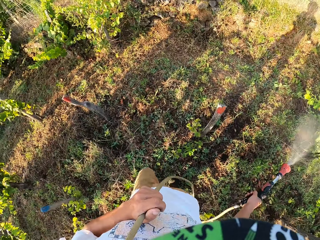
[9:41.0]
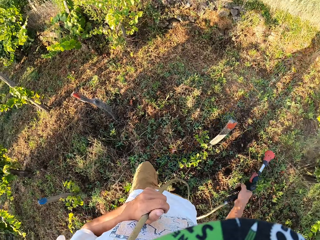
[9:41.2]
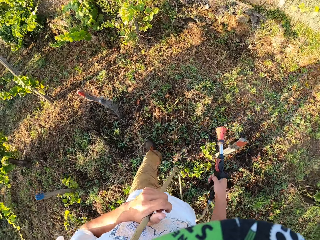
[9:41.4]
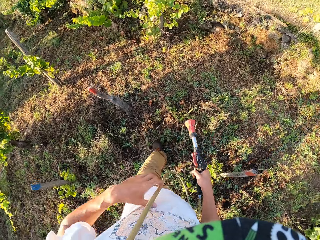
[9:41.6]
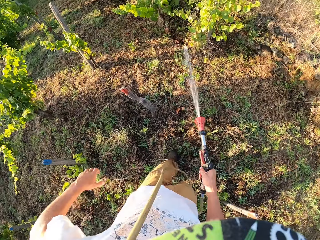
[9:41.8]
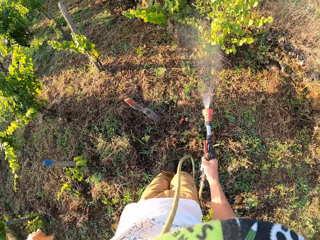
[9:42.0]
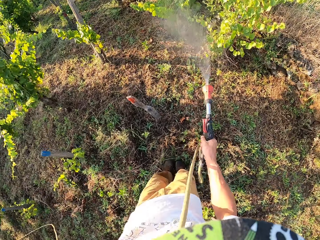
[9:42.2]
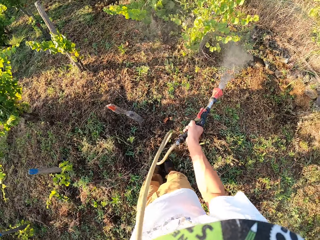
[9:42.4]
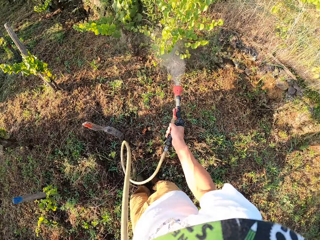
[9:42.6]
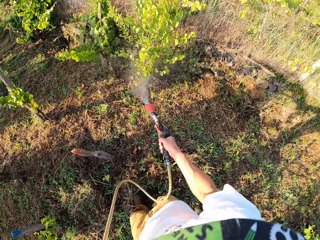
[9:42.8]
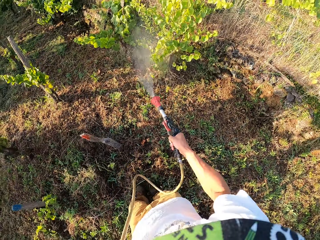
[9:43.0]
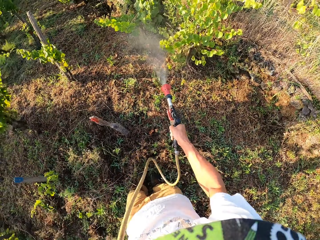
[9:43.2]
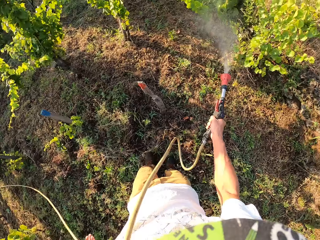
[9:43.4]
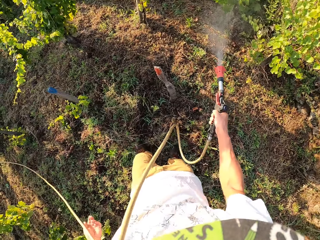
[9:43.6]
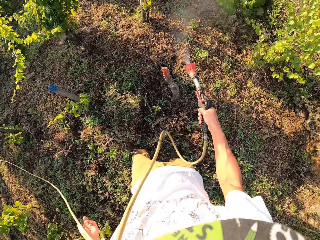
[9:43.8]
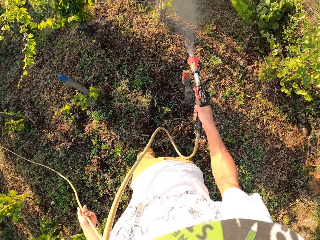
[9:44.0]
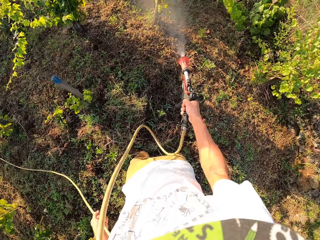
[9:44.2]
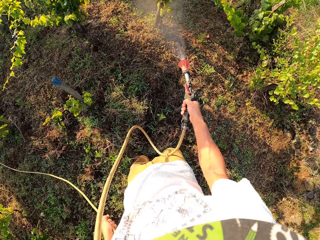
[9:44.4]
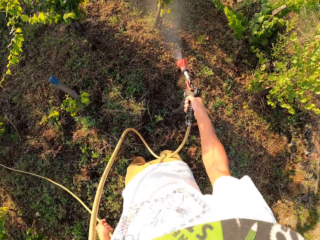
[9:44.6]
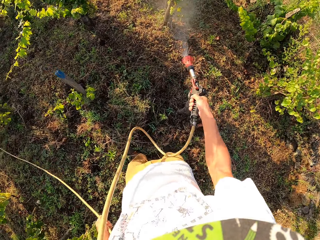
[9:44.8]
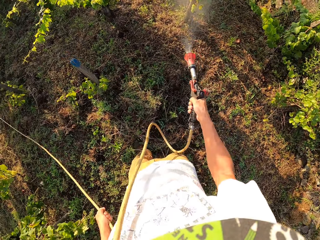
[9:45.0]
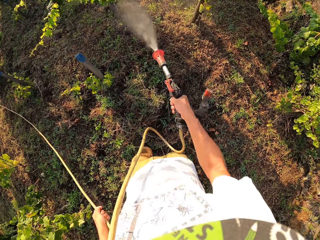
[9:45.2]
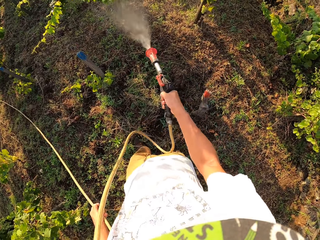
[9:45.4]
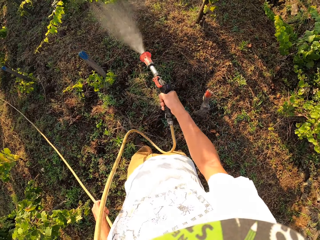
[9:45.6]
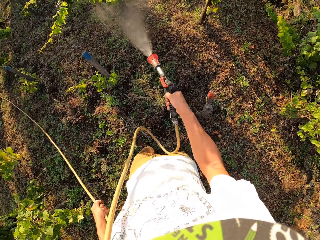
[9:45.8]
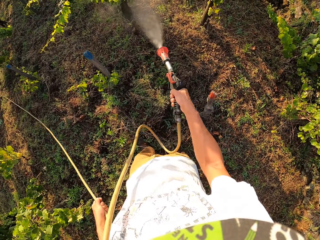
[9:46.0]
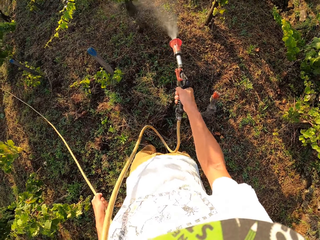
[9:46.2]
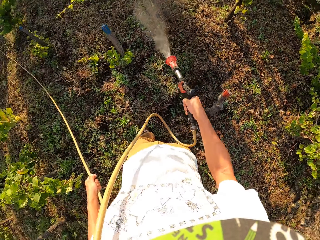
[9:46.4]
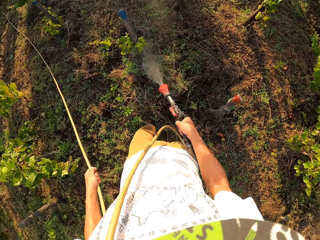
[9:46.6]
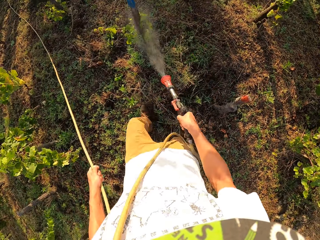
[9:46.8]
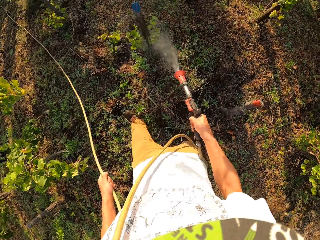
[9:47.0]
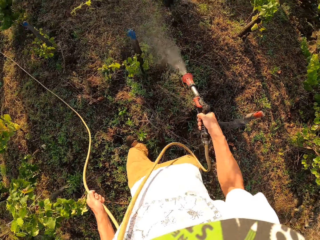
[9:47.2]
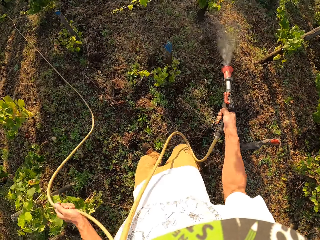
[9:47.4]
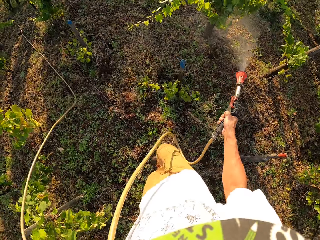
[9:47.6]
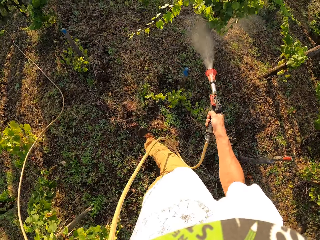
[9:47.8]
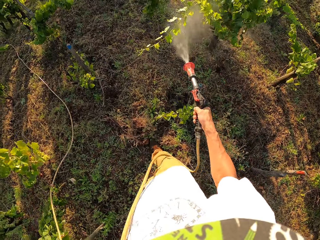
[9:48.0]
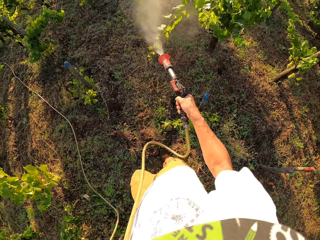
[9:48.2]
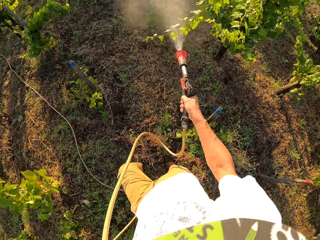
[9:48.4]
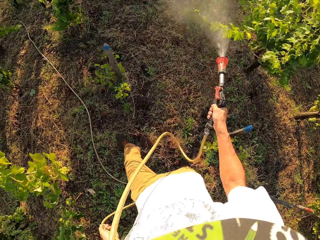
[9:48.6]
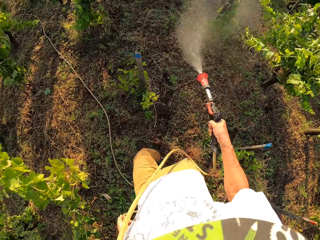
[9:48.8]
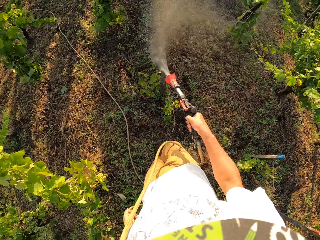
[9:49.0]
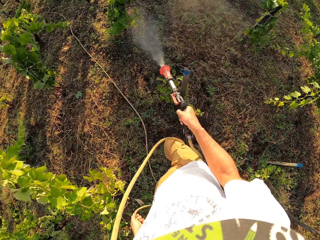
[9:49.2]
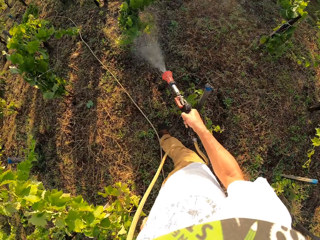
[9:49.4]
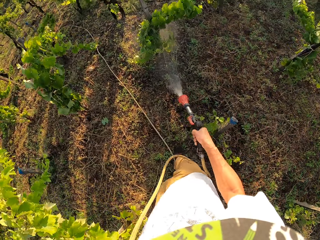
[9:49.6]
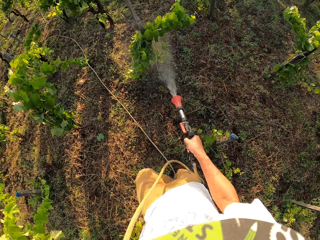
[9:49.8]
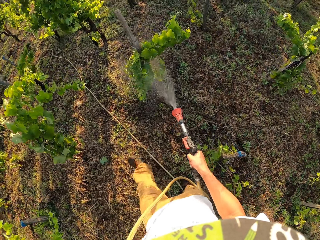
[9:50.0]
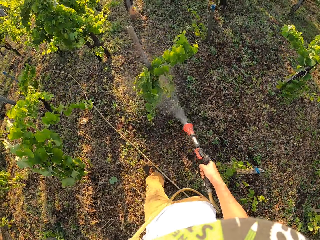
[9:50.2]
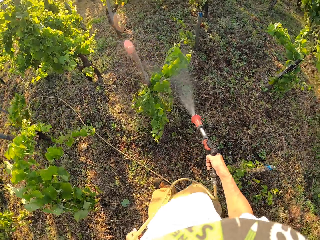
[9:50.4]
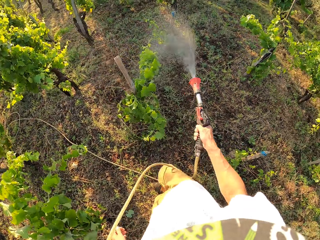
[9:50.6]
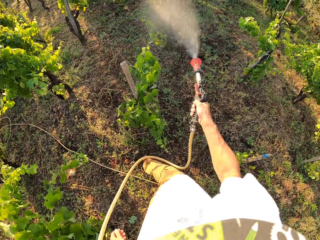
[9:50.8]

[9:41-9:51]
The camera wearer switches off the water spray gun. He switches on the water spray gun. He removes his left hand from the hose. He holds the hose with his left hand.

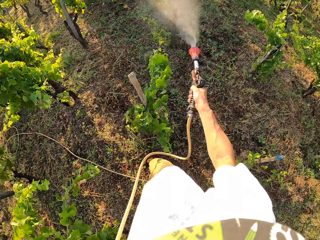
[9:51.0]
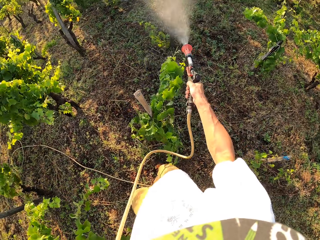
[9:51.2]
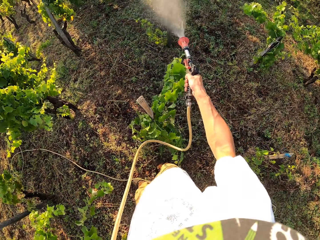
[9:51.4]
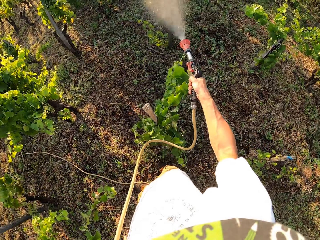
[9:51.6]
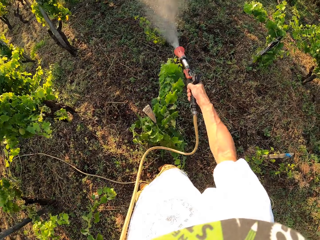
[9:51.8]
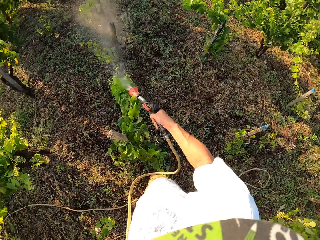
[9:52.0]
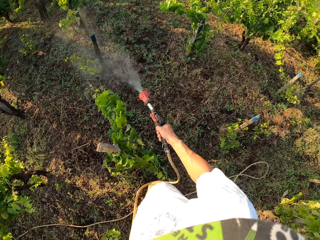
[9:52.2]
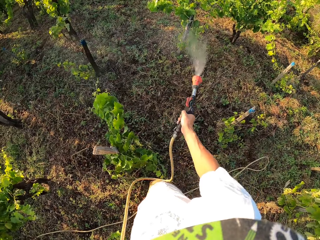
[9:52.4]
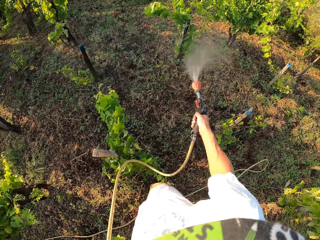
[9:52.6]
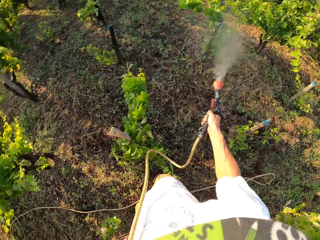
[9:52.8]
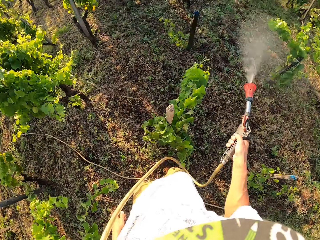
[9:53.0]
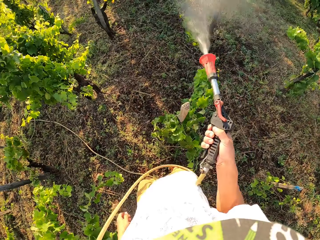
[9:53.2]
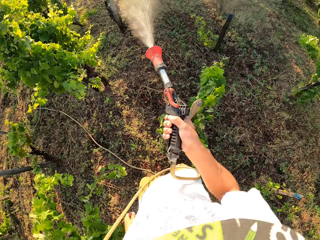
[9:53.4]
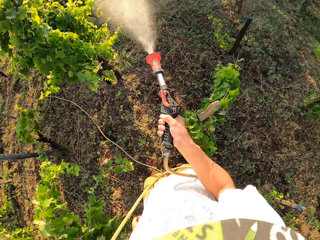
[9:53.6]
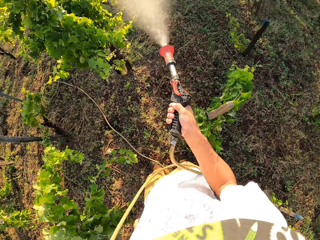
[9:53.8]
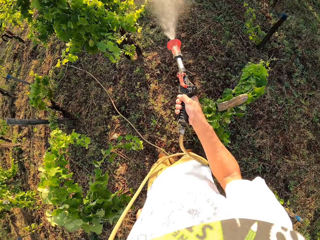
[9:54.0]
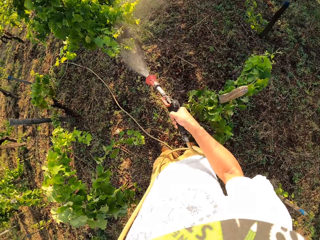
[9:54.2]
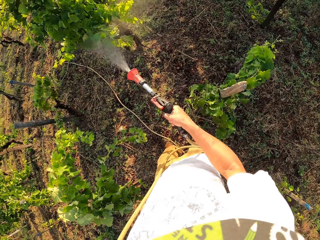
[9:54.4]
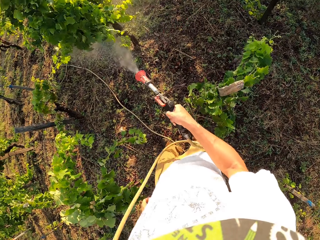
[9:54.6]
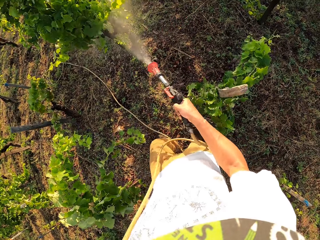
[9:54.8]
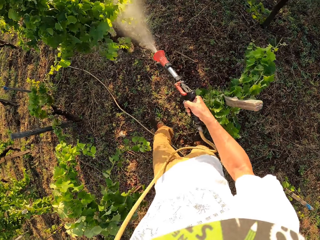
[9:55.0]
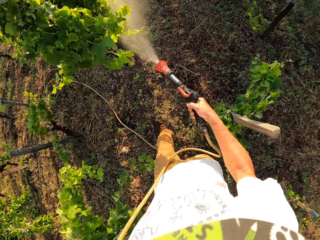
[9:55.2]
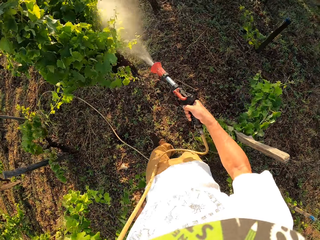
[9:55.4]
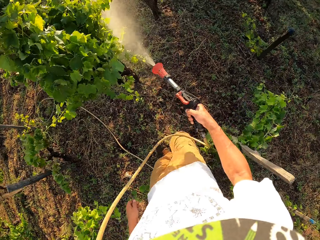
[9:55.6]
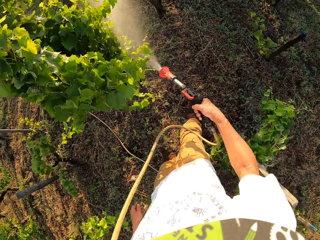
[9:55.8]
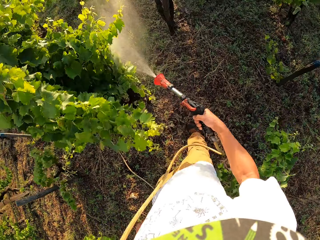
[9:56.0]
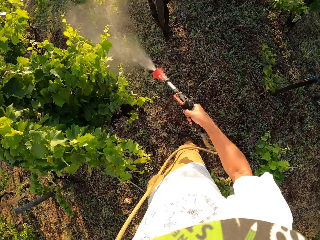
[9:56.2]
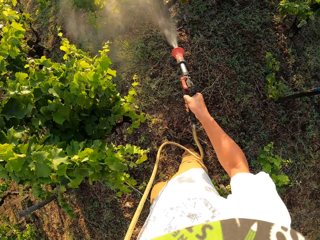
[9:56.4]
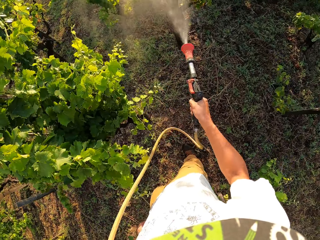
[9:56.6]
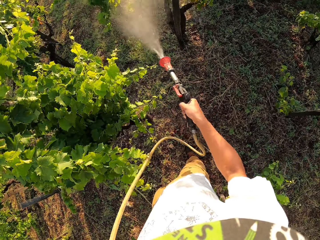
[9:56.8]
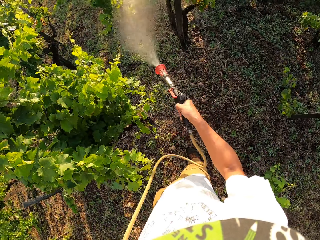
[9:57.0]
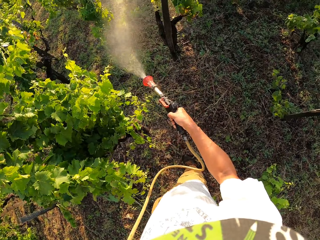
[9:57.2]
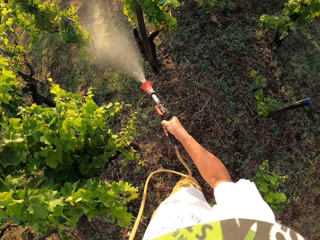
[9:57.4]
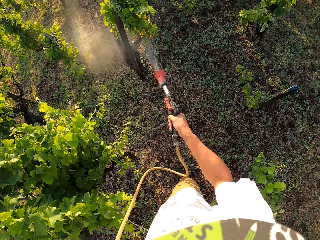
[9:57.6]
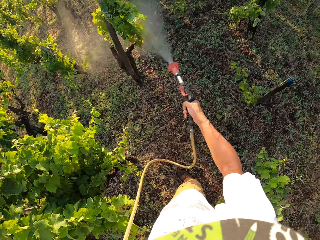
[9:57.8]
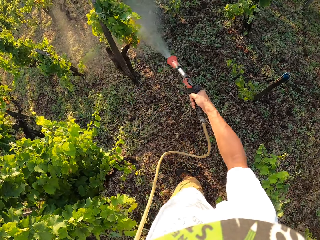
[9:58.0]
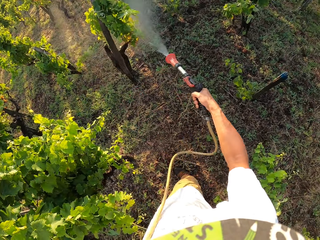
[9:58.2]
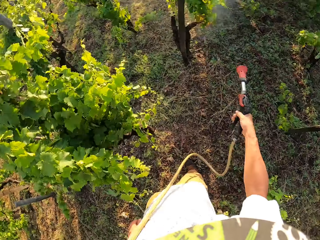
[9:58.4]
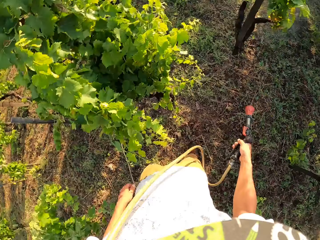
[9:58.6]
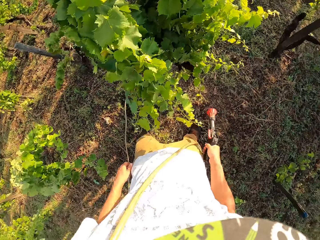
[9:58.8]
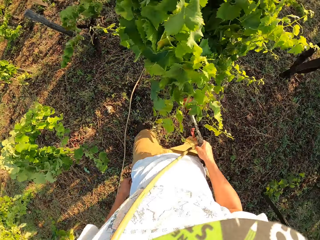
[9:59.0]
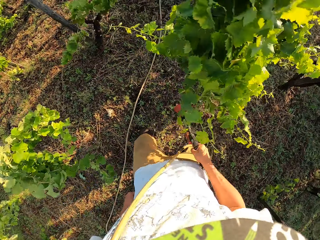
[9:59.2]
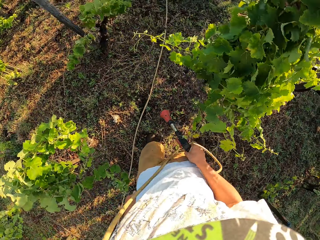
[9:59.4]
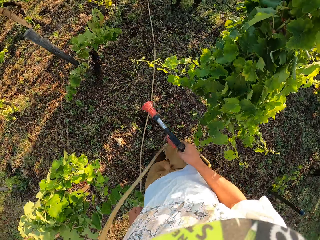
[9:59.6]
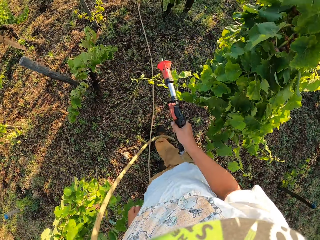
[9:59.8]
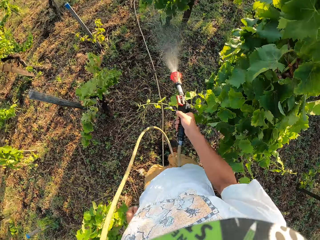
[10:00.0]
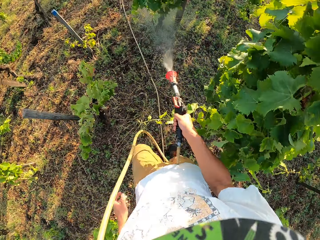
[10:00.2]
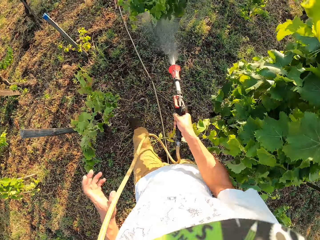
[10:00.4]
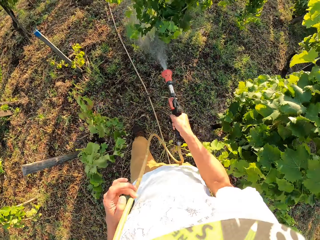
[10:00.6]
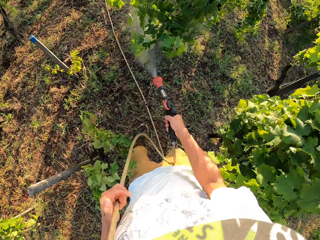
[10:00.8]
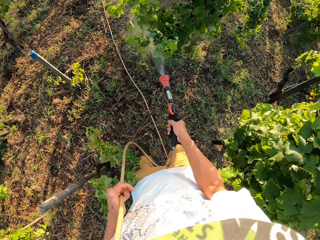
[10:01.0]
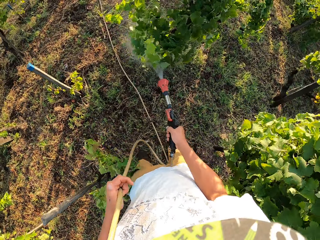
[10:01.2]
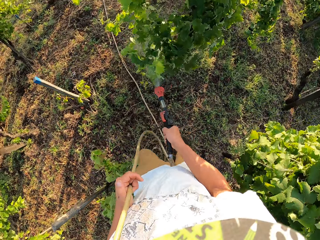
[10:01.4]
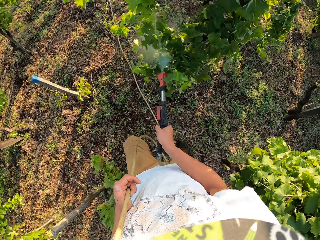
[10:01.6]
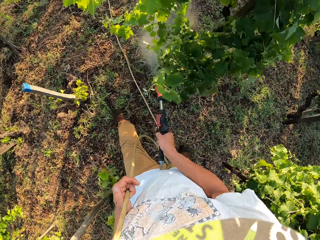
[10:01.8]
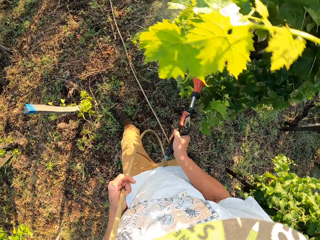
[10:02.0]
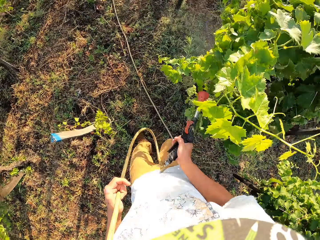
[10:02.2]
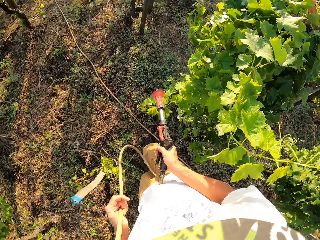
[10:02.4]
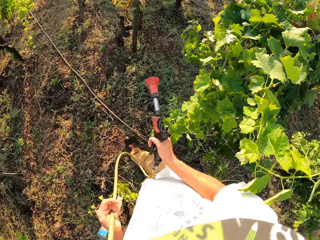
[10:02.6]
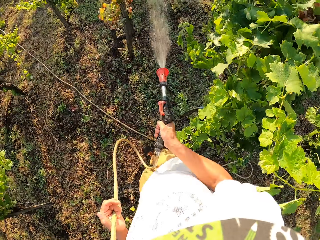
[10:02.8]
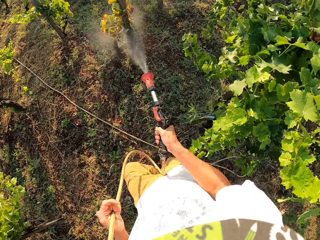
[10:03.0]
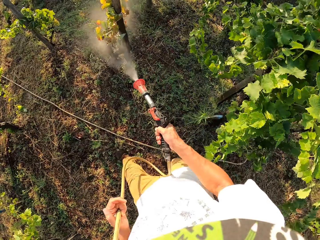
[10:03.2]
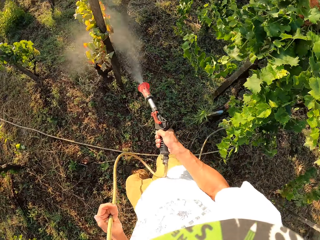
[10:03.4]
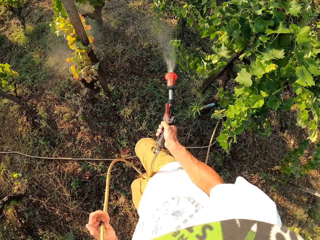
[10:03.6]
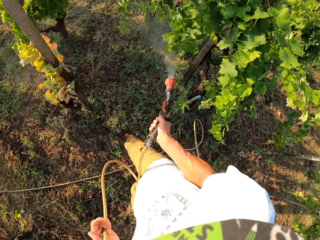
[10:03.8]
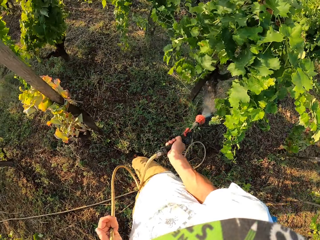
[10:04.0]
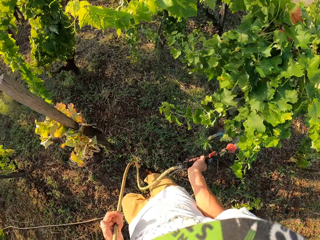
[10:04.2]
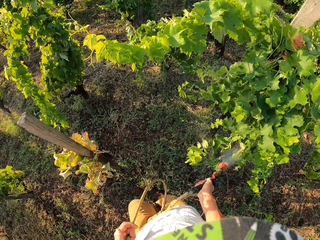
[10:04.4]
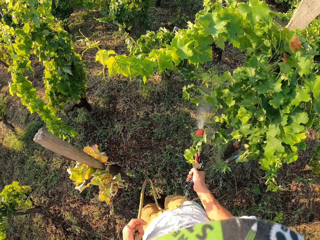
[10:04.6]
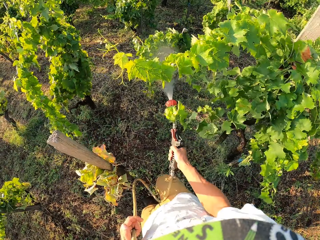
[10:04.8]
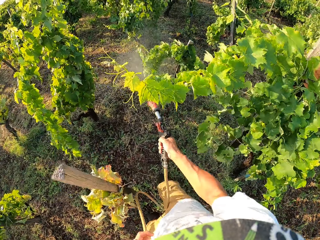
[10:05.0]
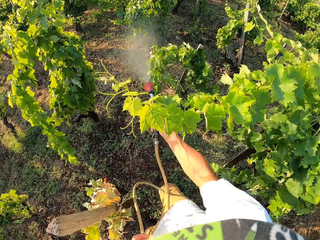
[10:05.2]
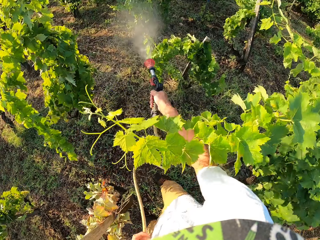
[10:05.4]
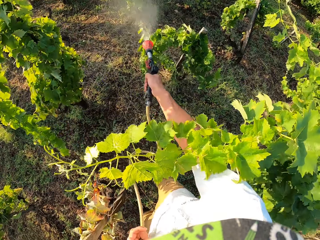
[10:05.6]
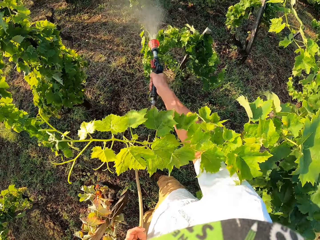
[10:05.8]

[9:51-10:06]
The camera wearer removes his left hand from the hose. He switches off the water spray gun. He switches on the water spray gun. He holds the hose with his left hand. He switches off the water spray gun. He switches on the water spray gun. He coughs for a while.
